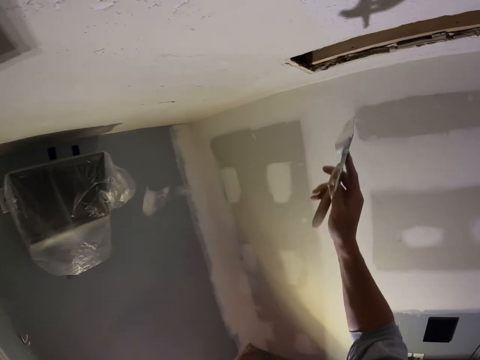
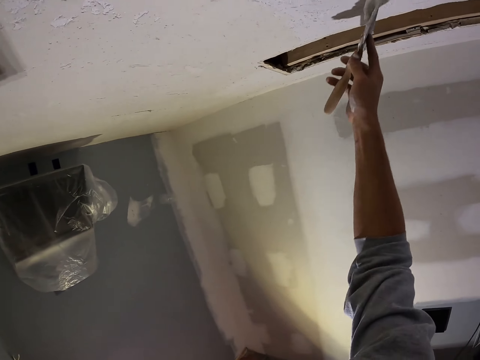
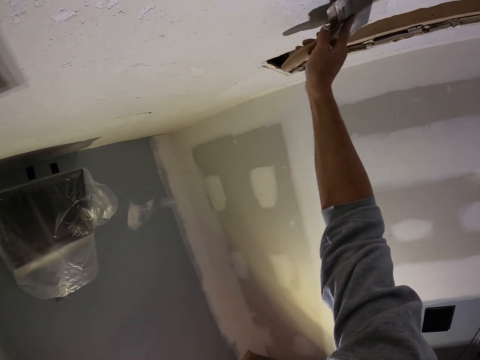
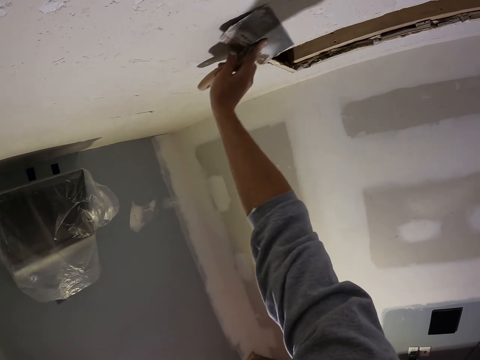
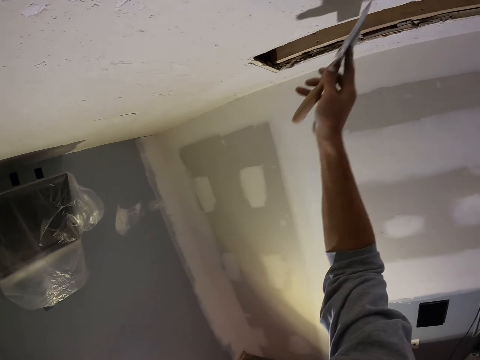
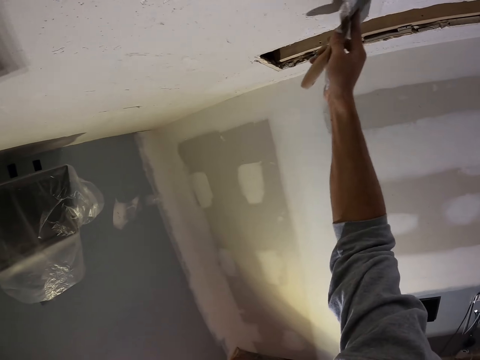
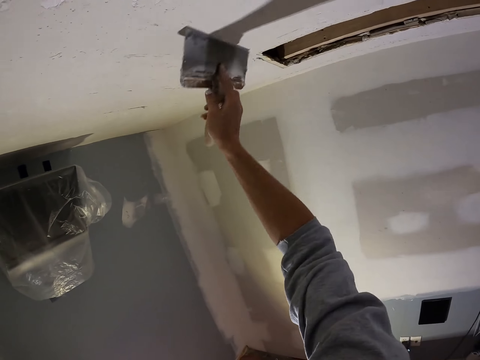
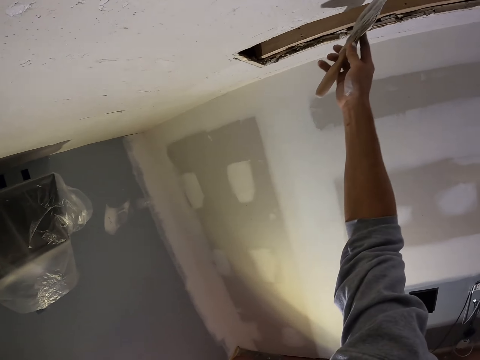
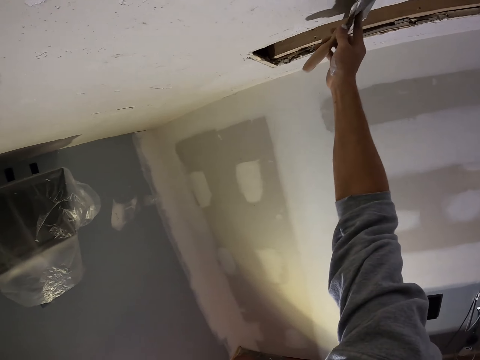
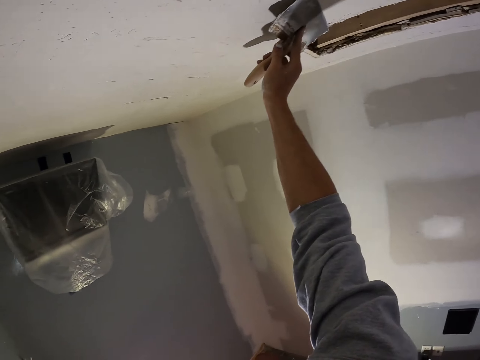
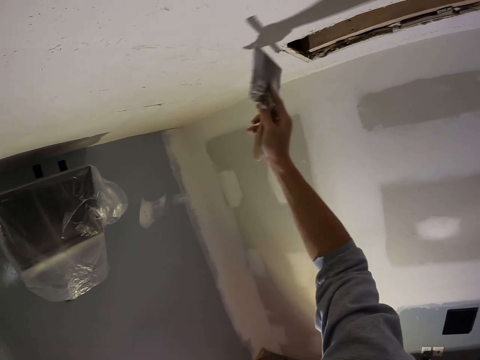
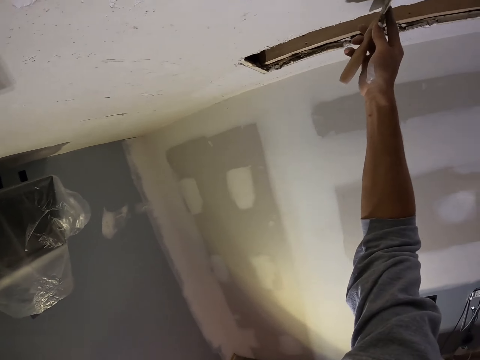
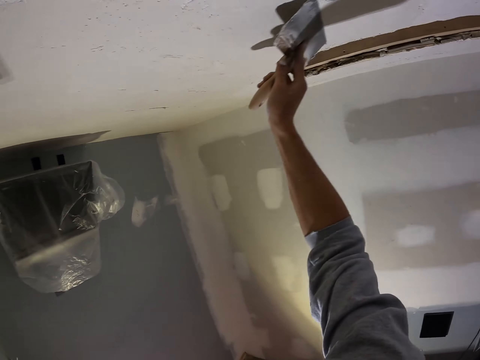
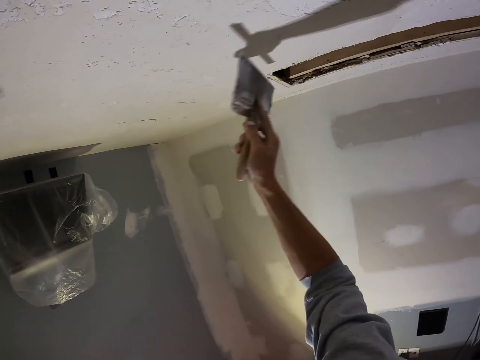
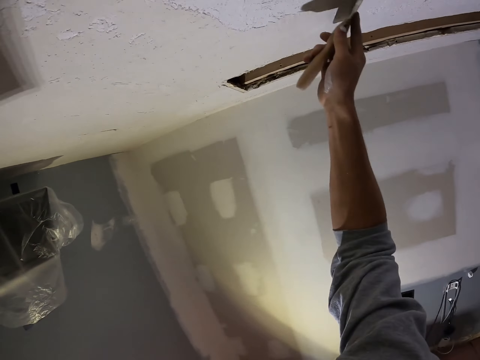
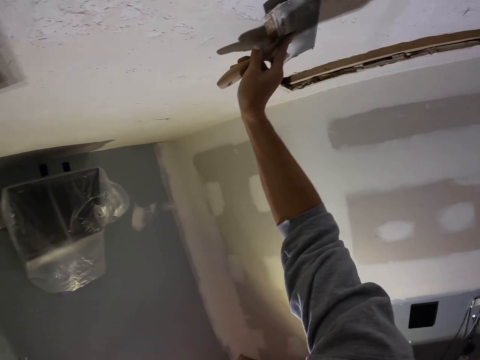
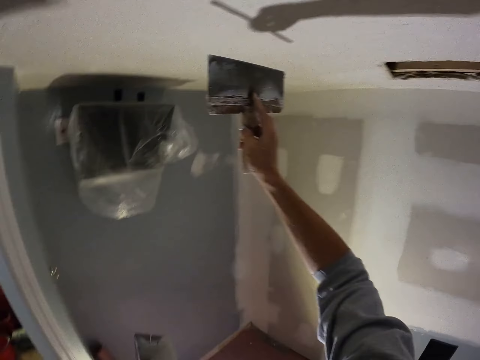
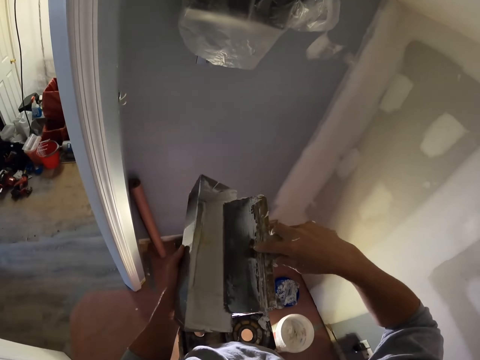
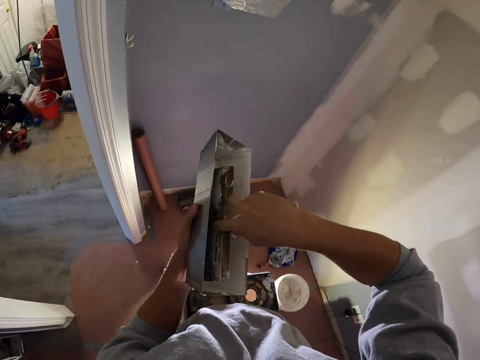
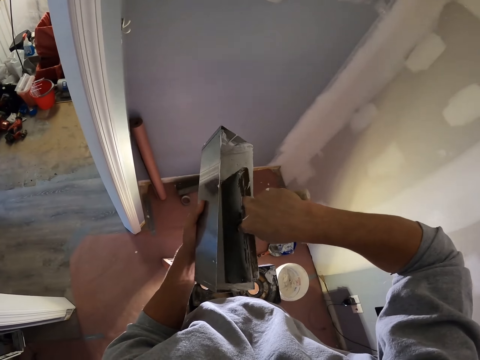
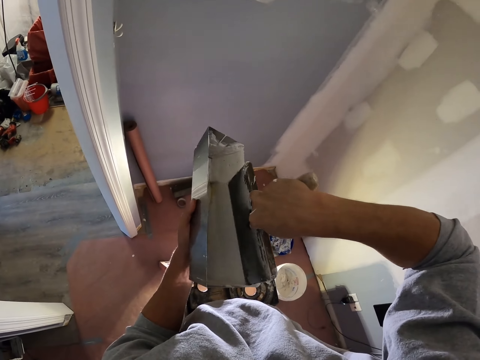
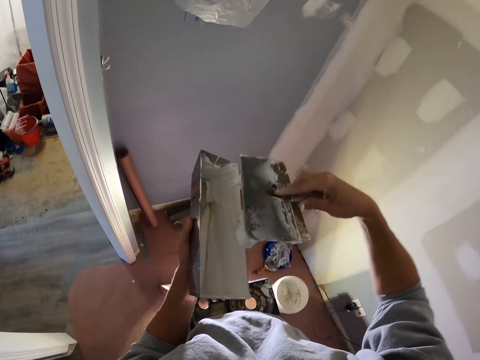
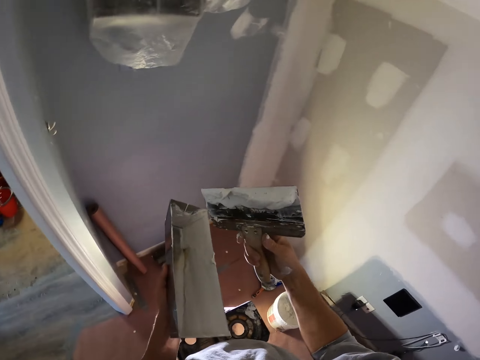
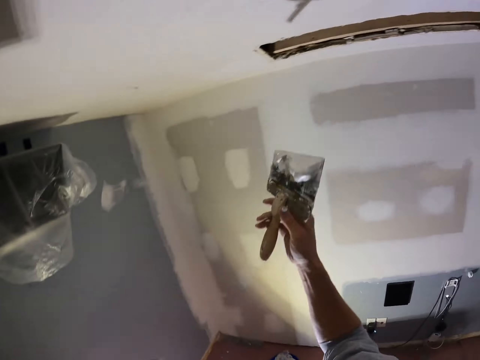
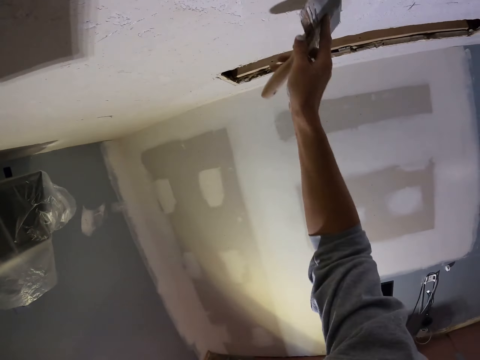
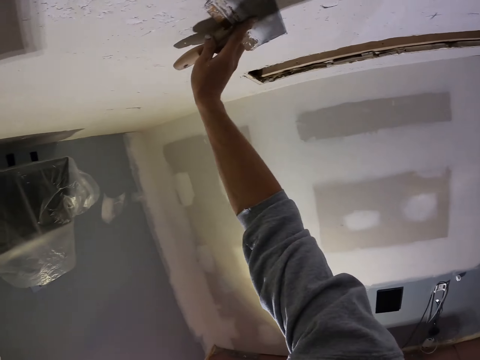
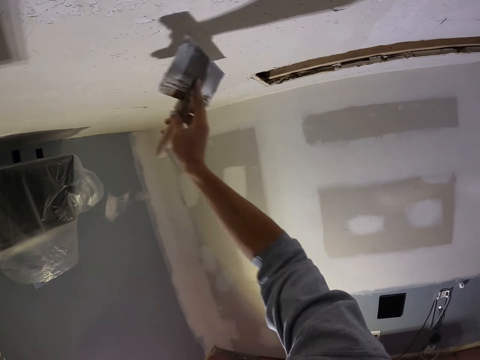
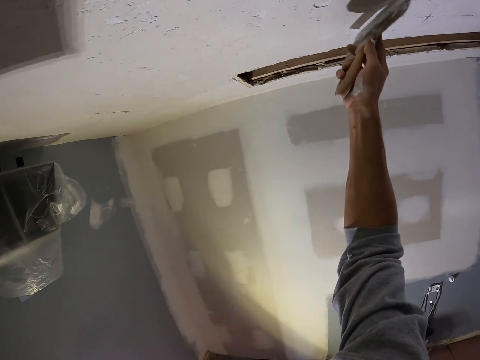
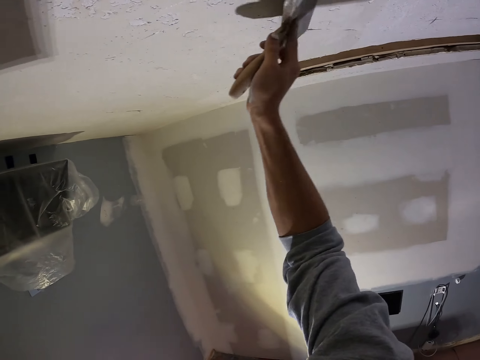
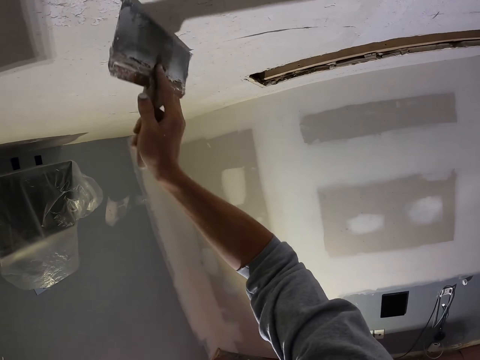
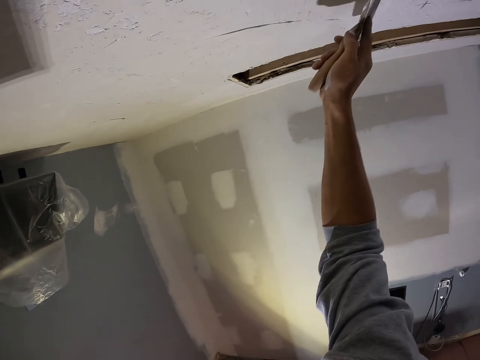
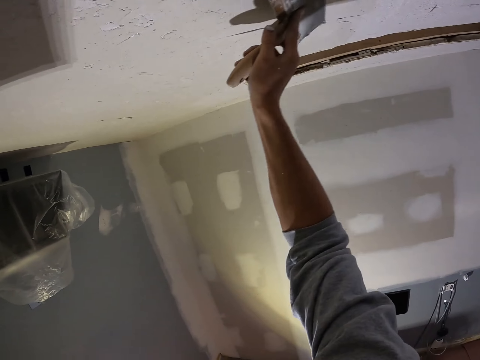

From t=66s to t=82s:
The camera wearer paints the wall or ceiling using a form paint brush. They swing the right hand. They dip the paint brush in the plastic container. They swing the right hand. They paint the wall or ceiling using the form paint brush.

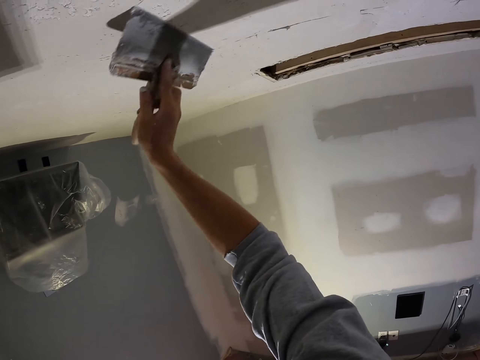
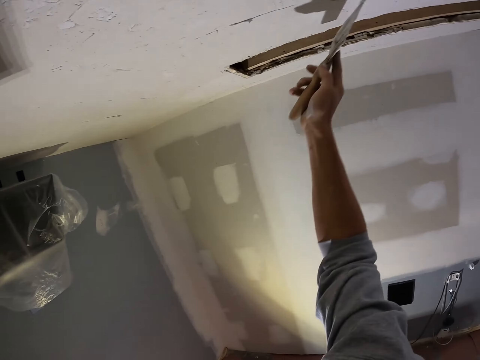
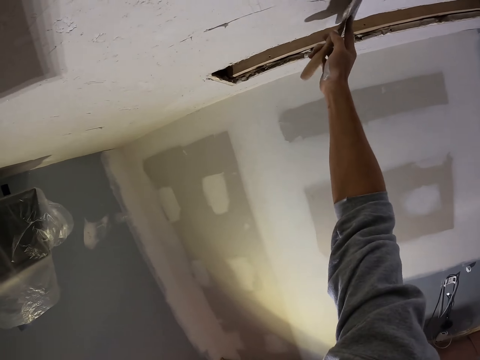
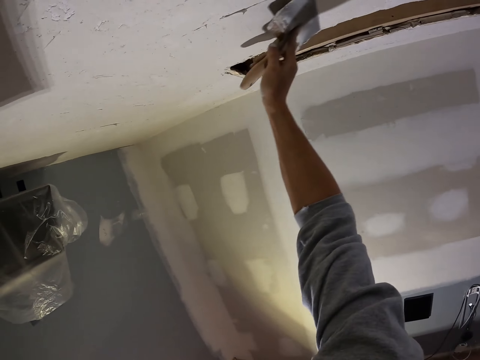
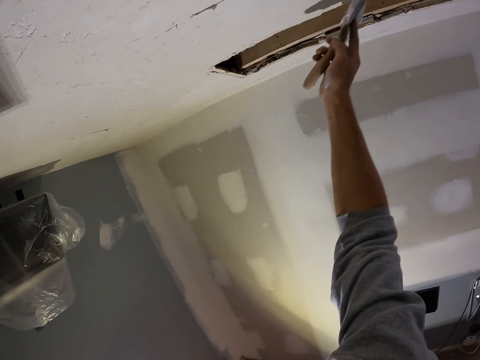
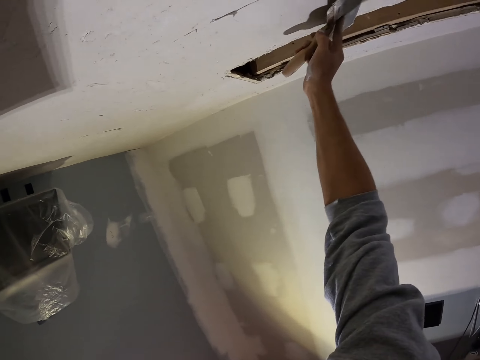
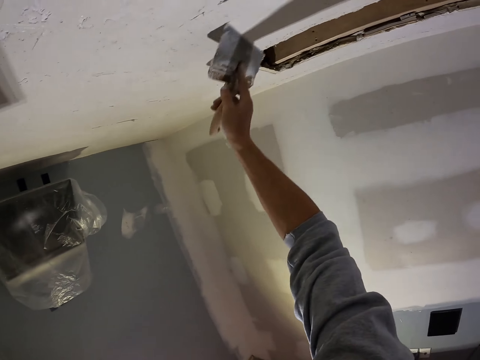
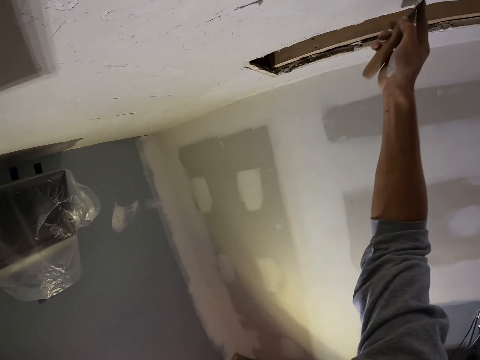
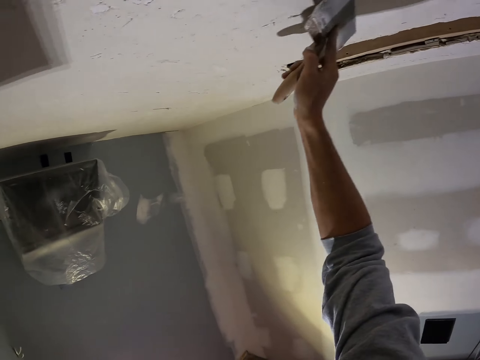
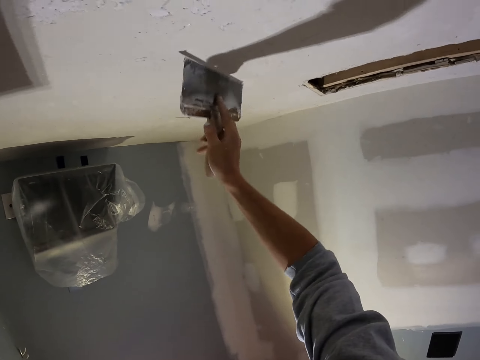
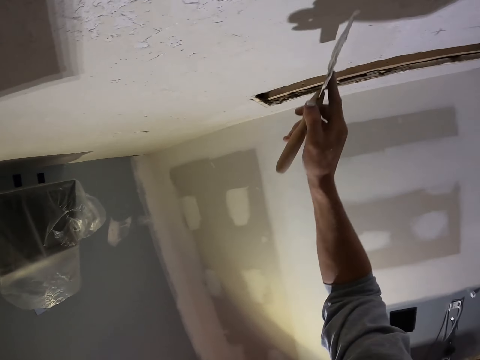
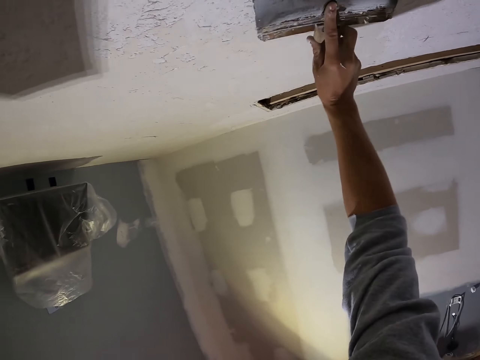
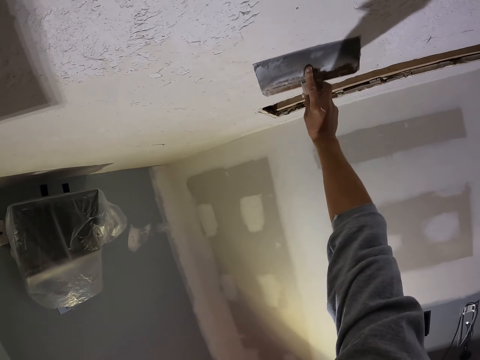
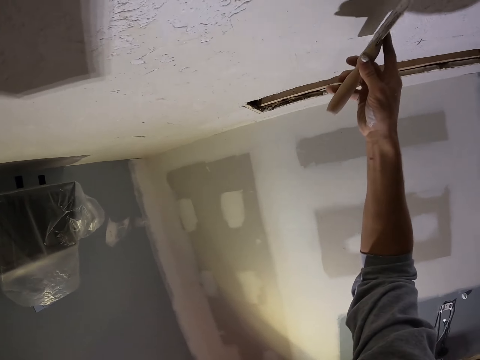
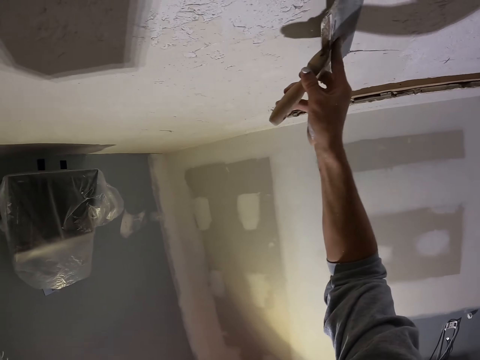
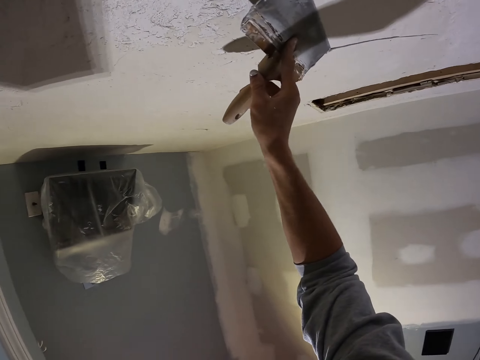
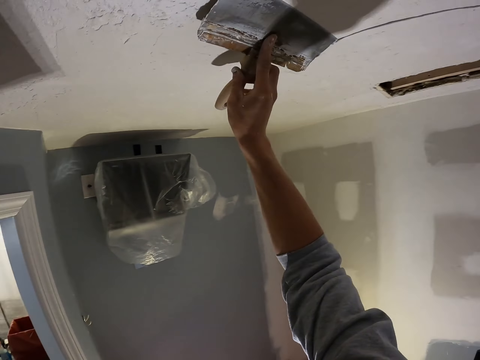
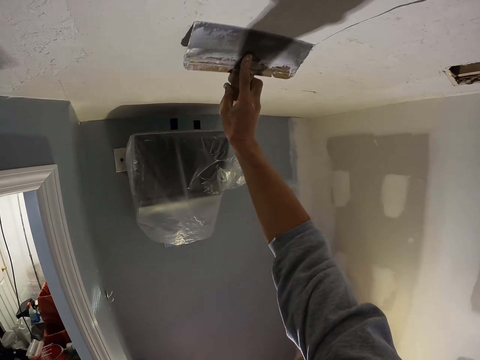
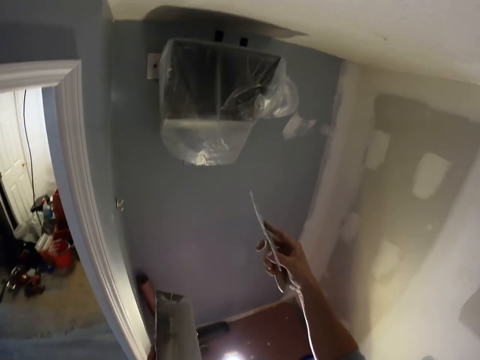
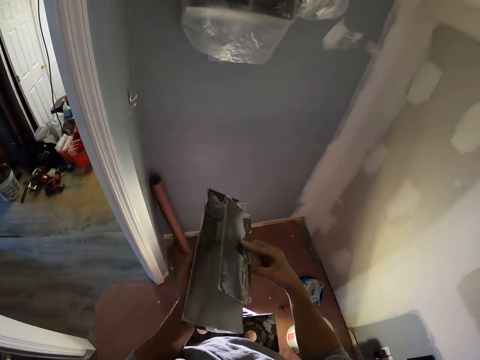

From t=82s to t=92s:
The camera wearer swings the right hand.
